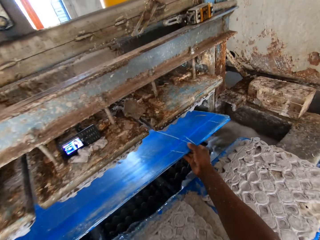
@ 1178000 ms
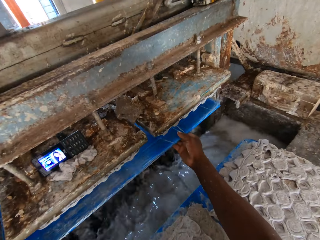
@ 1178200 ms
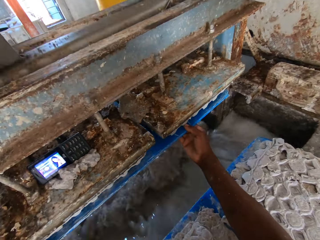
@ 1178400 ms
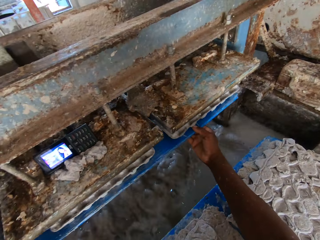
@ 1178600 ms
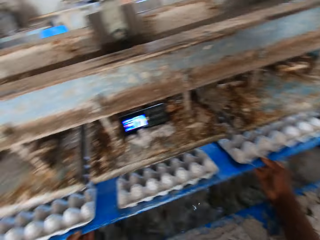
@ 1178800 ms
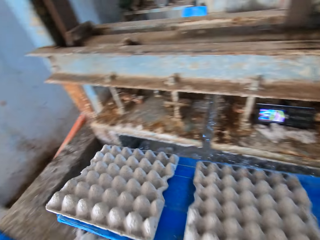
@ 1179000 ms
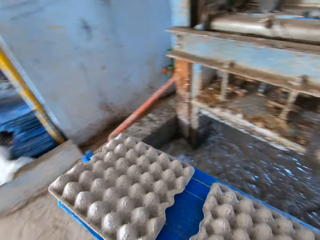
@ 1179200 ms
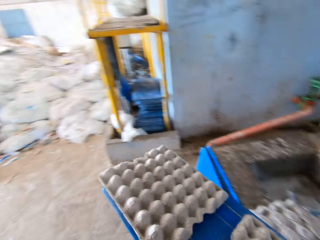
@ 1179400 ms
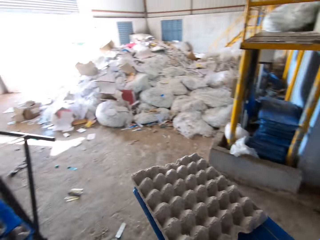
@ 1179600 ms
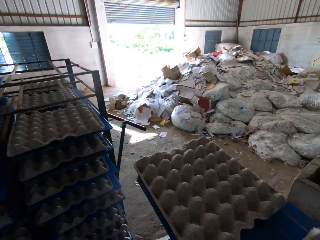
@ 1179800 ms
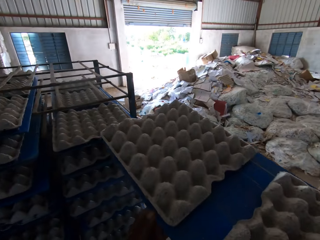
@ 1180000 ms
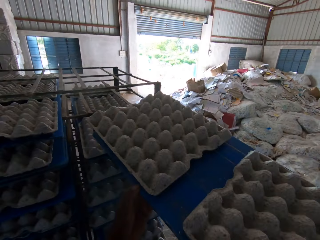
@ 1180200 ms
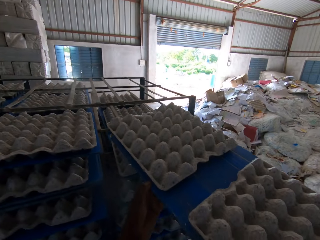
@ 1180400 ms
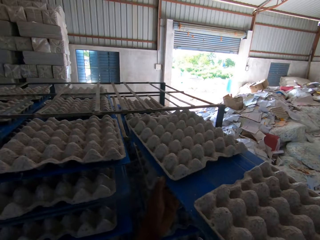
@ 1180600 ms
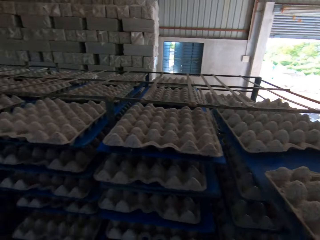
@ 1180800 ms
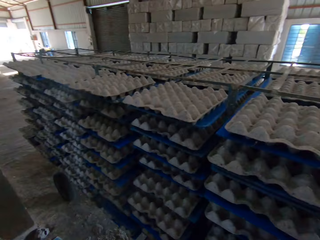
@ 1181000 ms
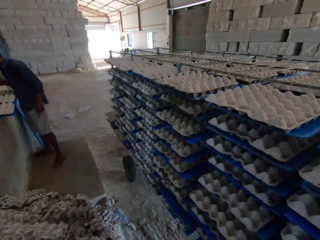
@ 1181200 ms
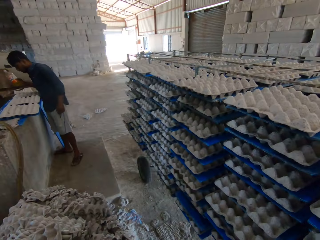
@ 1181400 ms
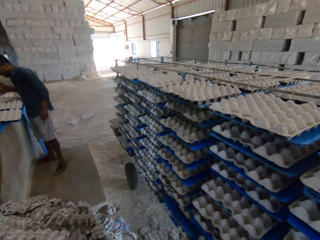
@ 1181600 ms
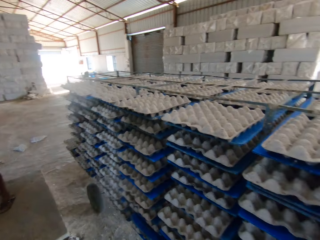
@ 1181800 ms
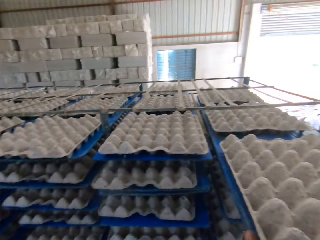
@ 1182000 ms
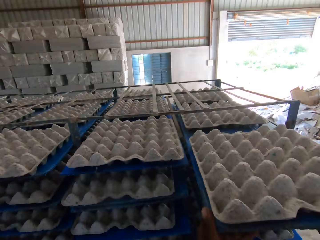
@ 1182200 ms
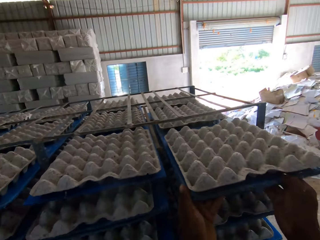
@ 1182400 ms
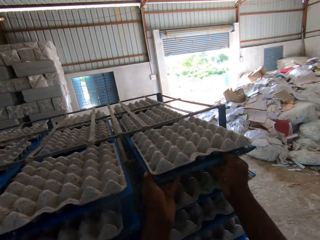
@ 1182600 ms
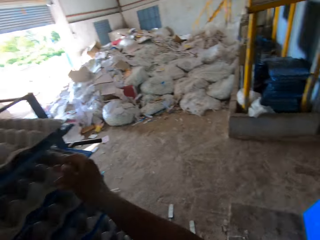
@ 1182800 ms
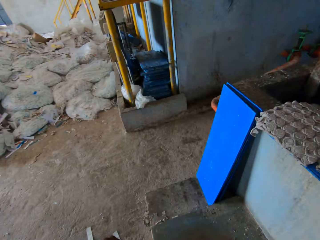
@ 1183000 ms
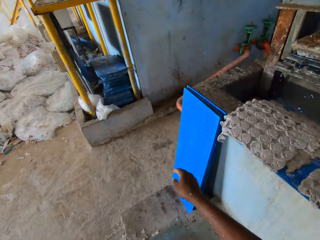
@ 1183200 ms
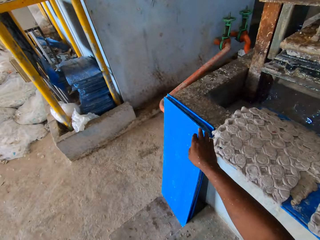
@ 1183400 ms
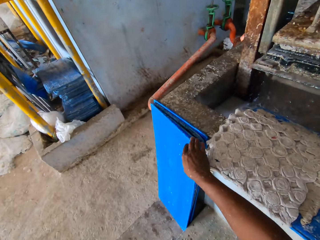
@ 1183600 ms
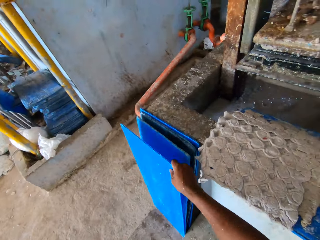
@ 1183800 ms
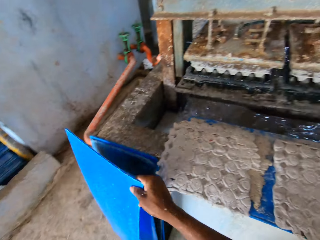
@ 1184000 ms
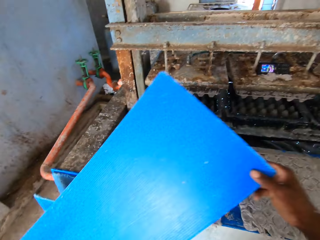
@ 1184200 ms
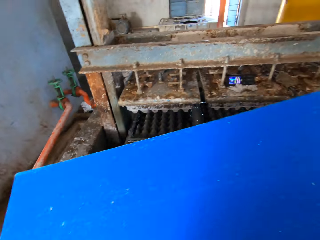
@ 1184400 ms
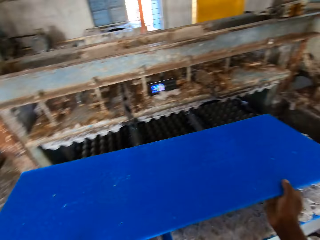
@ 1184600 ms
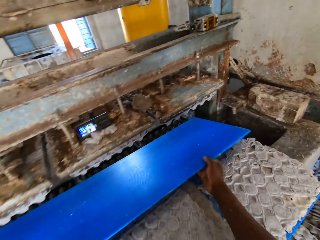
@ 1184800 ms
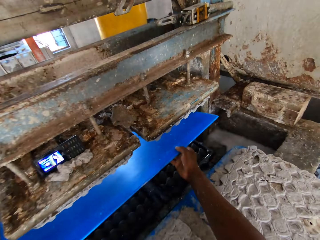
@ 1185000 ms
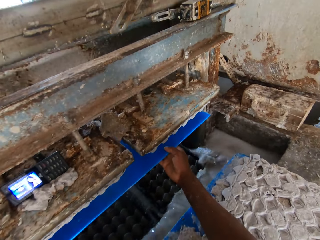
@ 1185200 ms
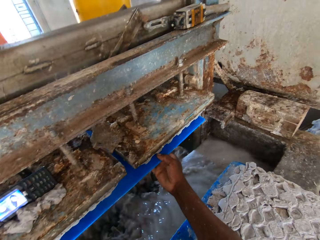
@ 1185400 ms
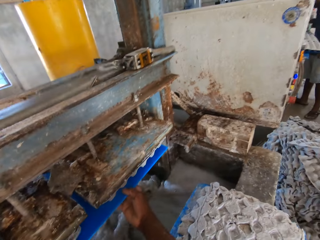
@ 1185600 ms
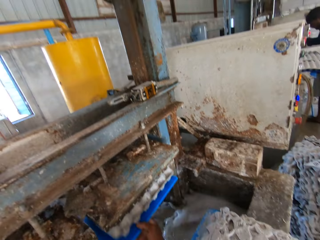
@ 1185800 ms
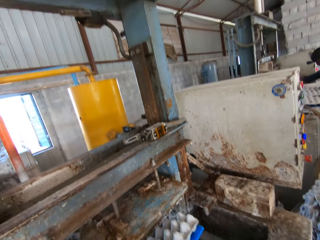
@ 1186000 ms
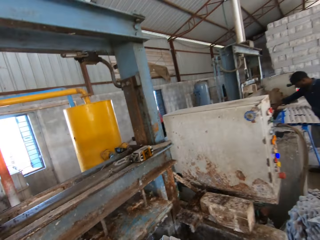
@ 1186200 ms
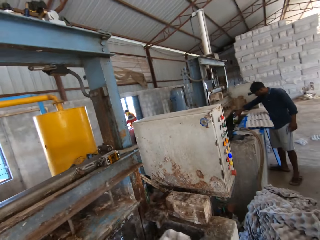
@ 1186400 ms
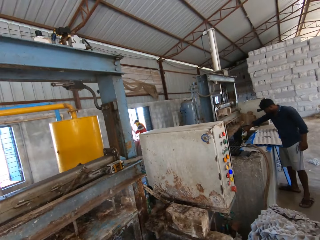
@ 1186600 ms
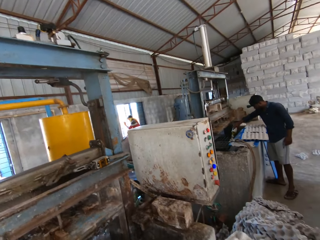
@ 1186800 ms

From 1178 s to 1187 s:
The camera wearer places the plywood or board on the machine. He collects some egg trays from the pulp molding machine with the board in his hands. He picks the plywood from the machine. He puts the board in the tray rack with both hands. He interacts with a man. He picks the board from the ground with his right hand. He places the plywood on the machine and collects some egg trays from the pulp molding machine with the board in his hands.

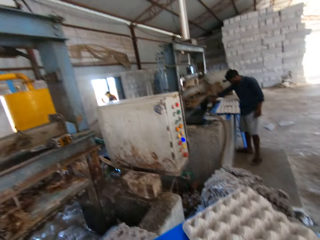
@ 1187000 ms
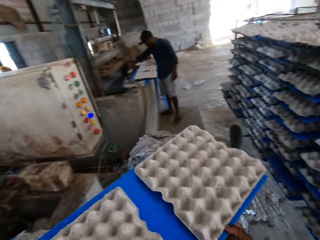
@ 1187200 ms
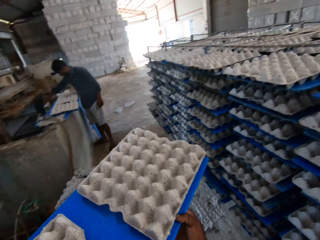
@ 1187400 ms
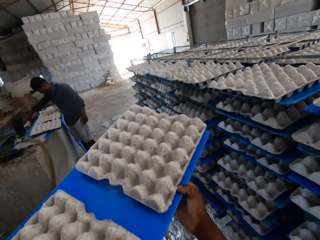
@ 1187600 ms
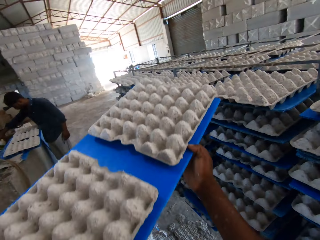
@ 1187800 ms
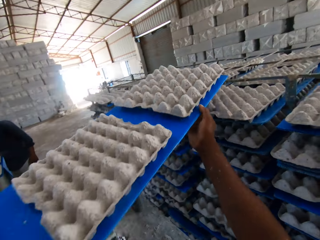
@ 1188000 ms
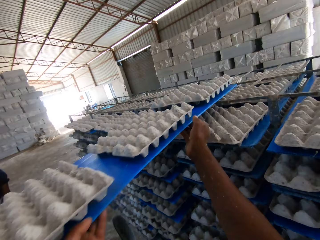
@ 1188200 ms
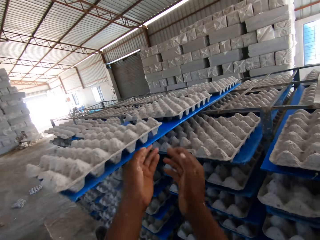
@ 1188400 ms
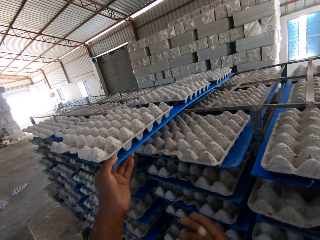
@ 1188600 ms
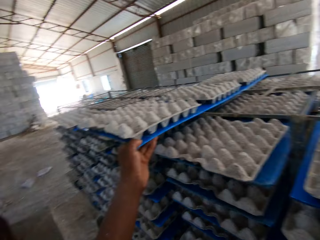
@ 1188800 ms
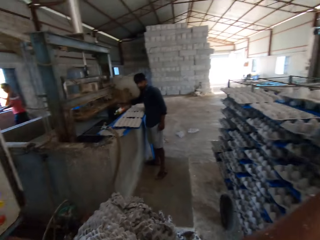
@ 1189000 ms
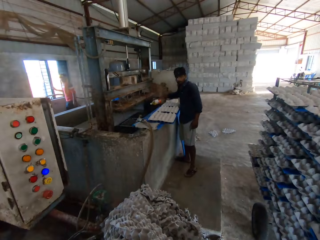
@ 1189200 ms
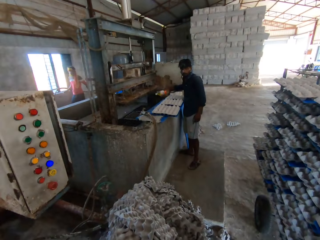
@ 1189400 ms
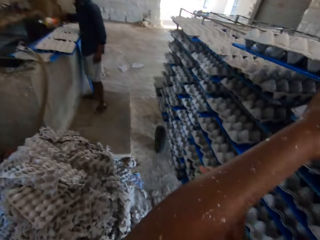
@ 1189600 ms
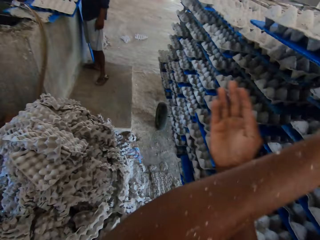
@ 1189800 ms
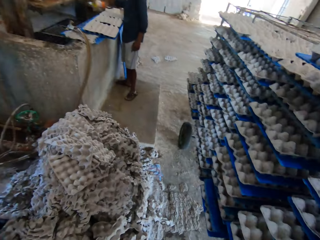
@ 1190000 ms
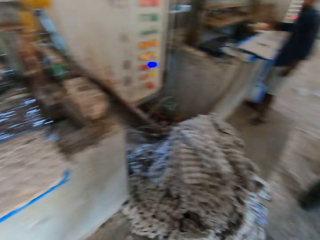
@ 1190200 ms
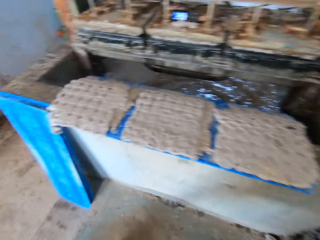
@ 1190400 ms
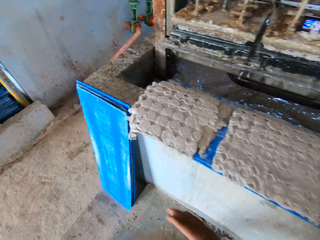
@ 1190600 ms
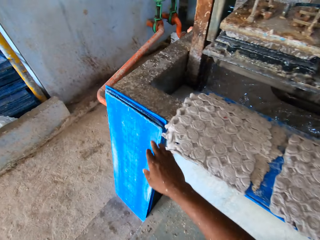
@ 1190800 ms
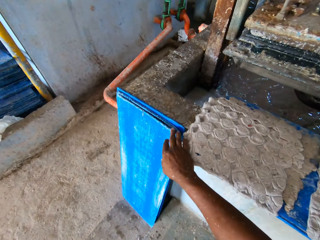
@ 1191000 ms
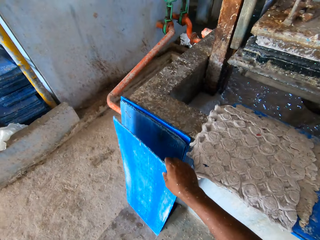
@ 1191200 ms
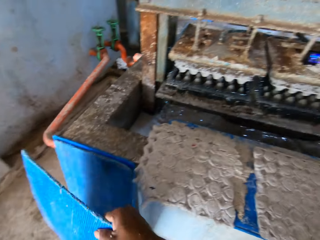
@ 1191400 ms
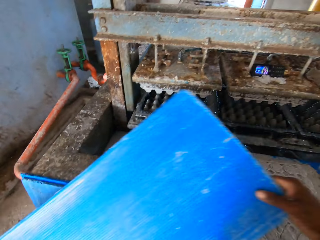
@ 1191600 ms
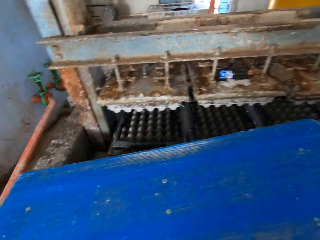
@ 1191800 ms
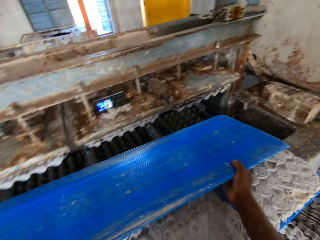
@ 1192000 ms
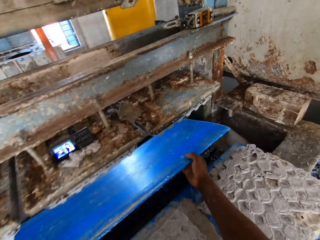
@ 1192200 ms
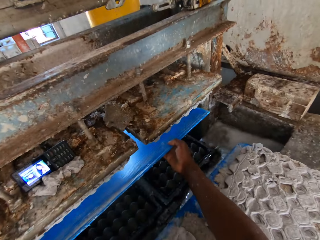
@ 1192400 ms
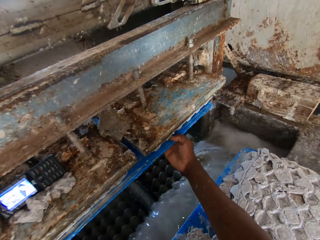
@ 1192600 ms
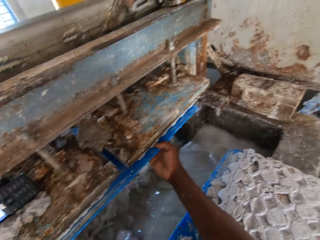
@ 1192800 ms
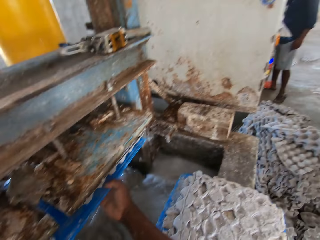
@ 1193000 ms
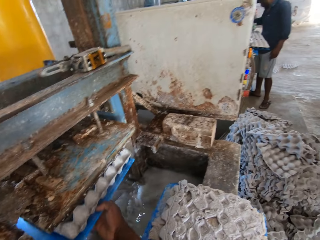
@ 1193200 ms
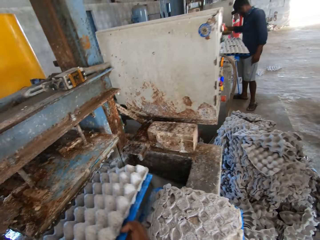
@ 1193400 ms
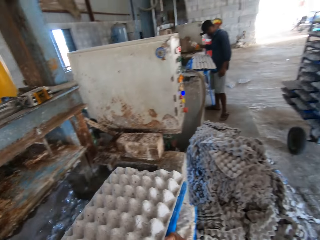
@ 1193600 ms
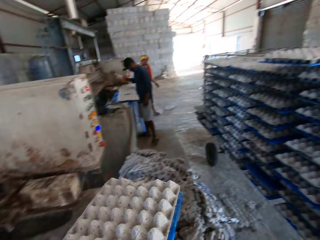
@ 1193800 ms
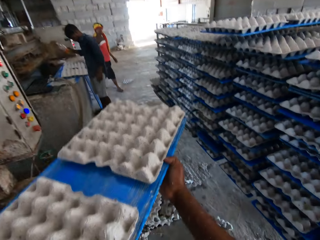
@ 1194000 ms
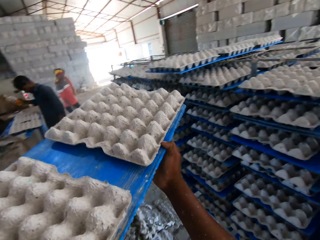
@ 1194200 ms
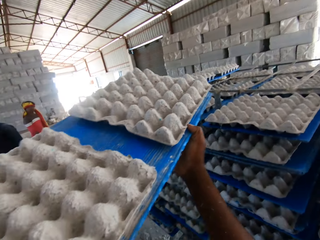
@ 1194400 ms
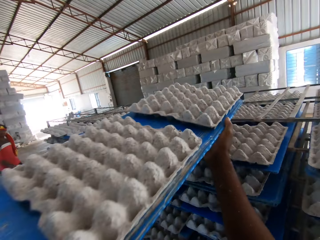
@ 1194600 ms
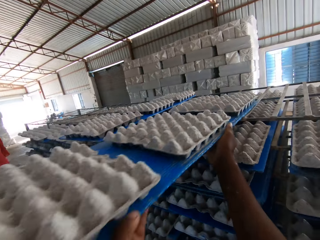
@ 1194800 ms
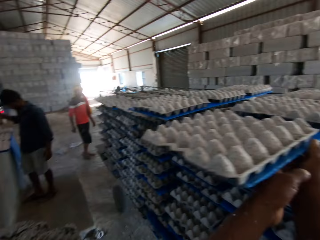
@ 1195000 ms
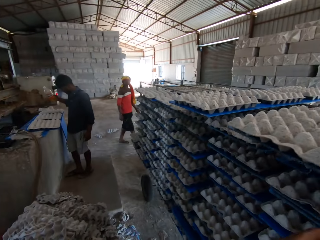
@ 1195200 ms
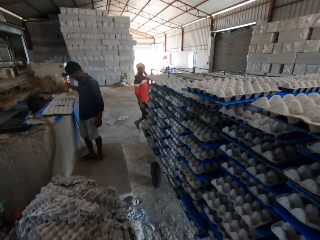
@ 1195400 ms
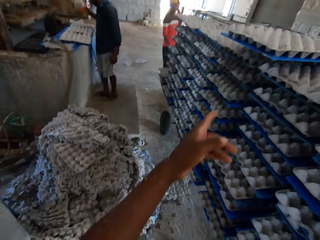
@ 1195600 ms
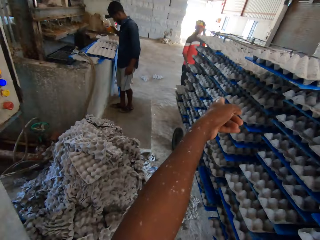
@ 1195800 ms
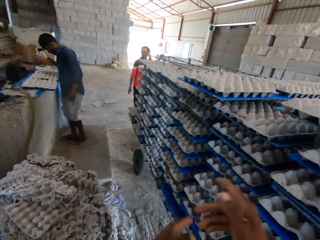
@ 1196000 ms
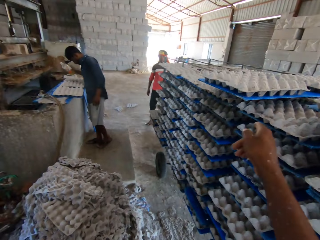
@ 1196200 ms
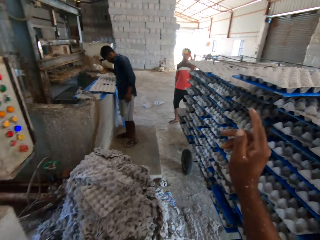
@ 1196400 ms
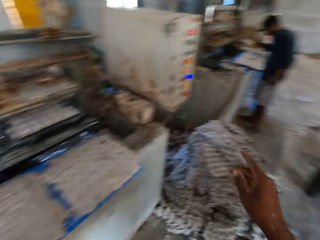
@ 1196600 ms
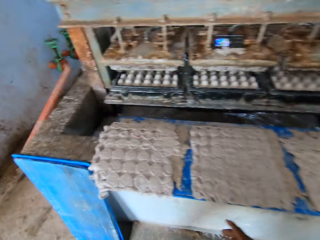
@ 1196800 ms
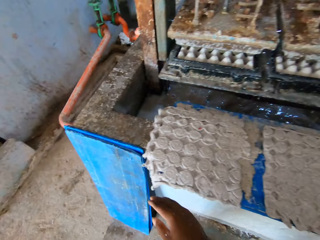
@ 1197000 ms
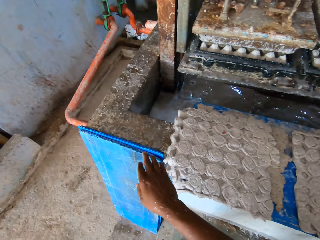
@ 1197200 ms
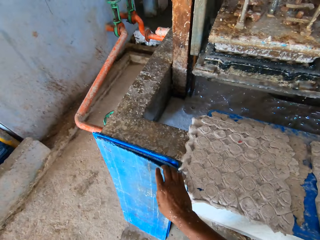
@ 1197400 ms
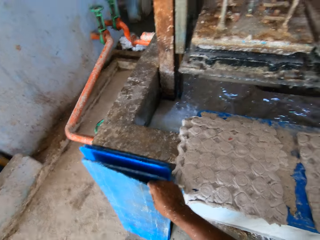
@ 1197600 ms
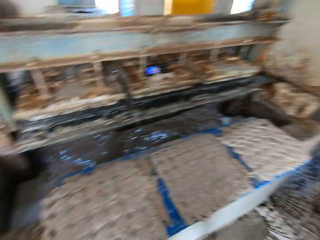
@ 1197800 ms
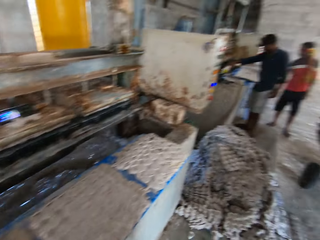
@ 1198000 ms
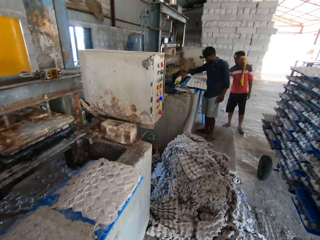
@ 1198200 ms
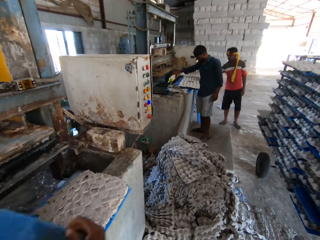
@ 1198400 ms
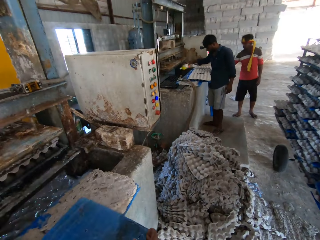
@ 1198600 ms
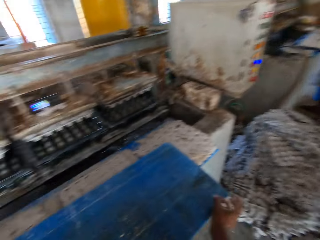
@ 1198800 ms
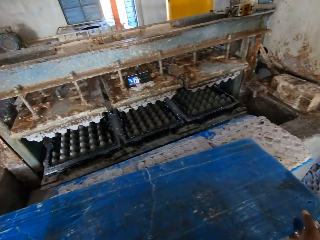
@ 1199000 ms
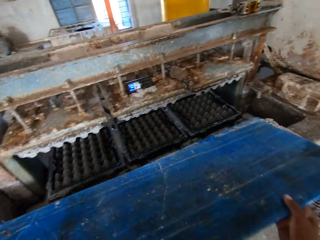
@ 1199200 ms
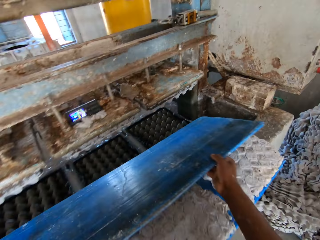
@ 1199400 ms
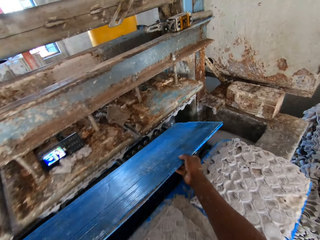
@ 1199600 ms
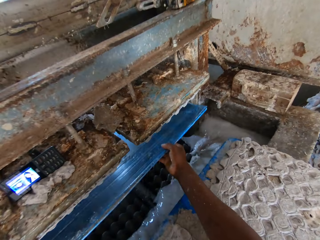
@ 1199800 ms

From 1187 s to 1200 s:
The camera wearer picks the plywood or board from the machine. He interacts with a man. He puts the board in the tray rack with both hands. He interacts with the man. He picks the board from the ground with his right hand. He collects some egg trays from the pulp molding machine with the board in his hands. He places the plywood on the machine. He picks the plywood from the machine. He interacts with another man. He puts the board in the tray rack with both hands. He gesticulates with his left hand. He gesticulates with his right hand. He talks. He picks the board from the ground with his right hand.
